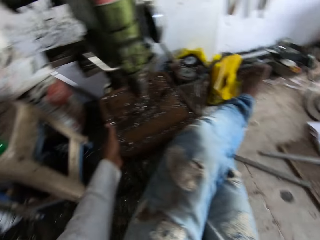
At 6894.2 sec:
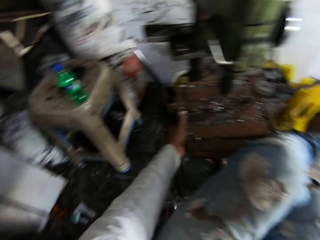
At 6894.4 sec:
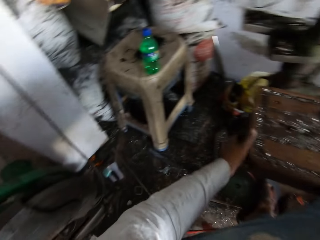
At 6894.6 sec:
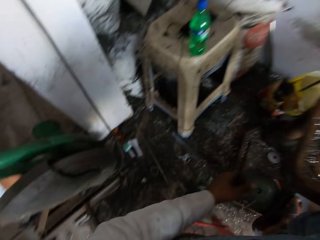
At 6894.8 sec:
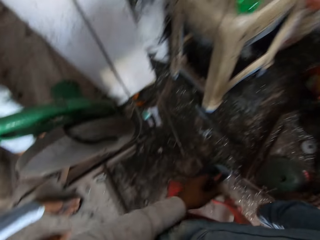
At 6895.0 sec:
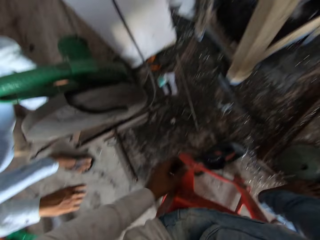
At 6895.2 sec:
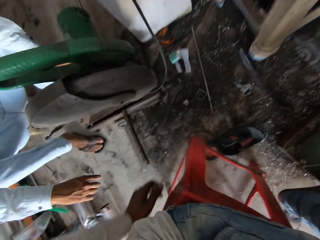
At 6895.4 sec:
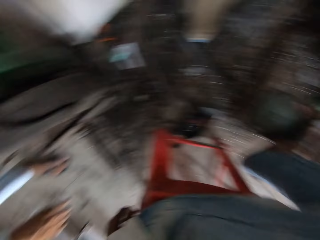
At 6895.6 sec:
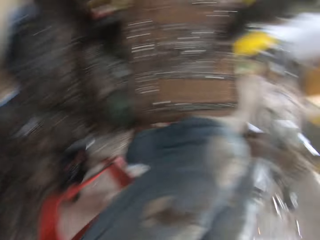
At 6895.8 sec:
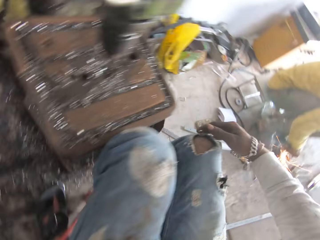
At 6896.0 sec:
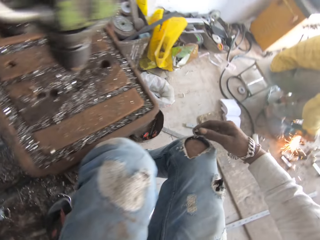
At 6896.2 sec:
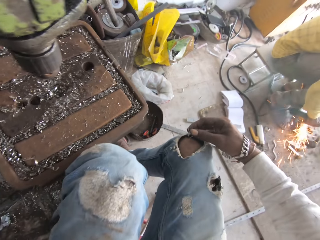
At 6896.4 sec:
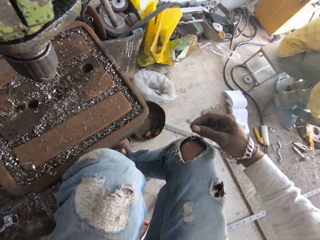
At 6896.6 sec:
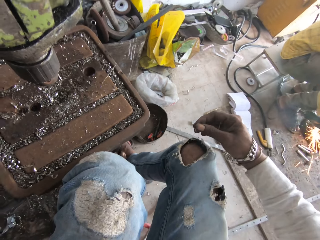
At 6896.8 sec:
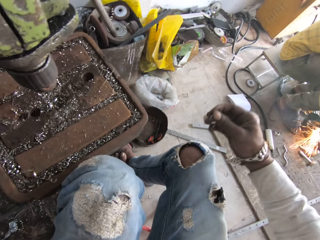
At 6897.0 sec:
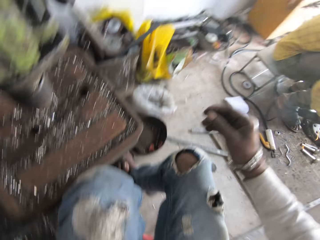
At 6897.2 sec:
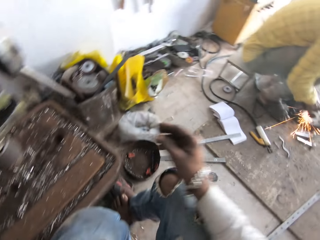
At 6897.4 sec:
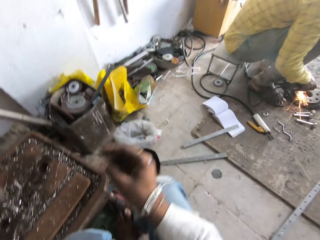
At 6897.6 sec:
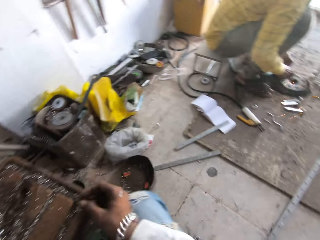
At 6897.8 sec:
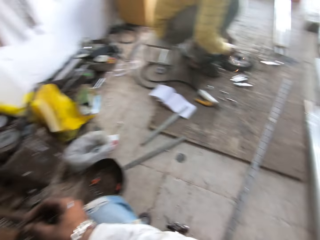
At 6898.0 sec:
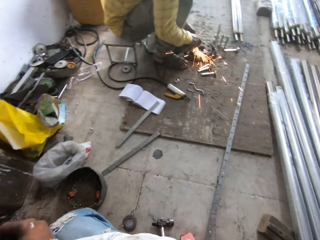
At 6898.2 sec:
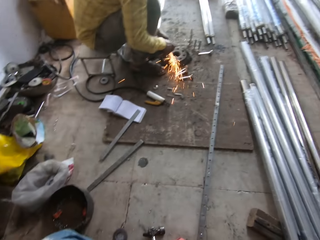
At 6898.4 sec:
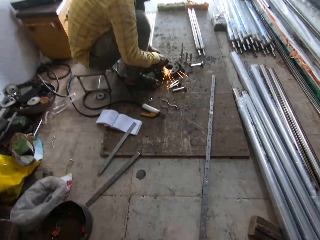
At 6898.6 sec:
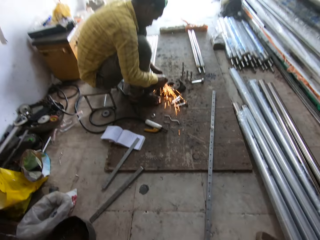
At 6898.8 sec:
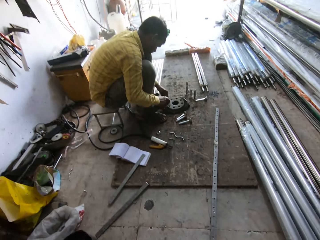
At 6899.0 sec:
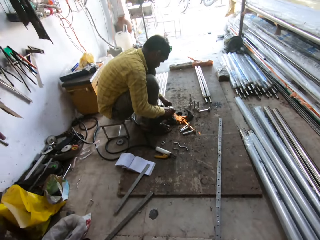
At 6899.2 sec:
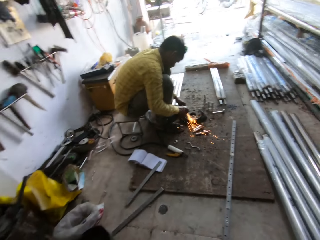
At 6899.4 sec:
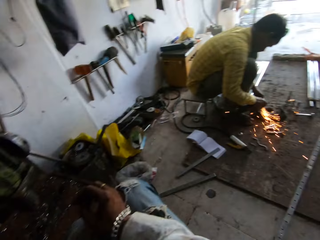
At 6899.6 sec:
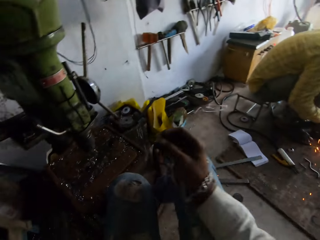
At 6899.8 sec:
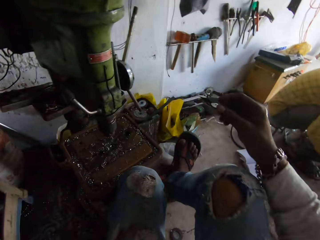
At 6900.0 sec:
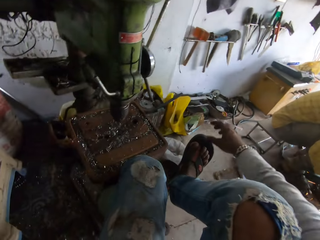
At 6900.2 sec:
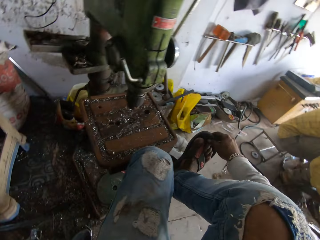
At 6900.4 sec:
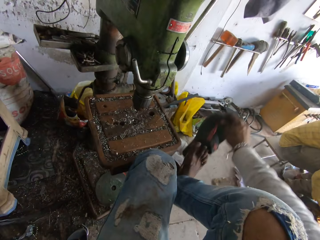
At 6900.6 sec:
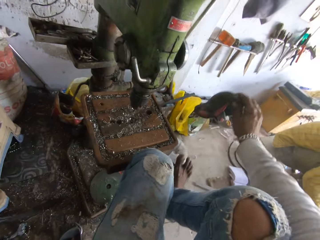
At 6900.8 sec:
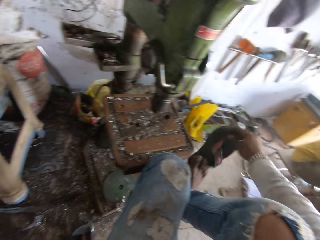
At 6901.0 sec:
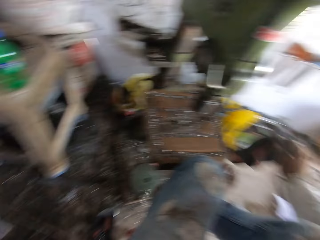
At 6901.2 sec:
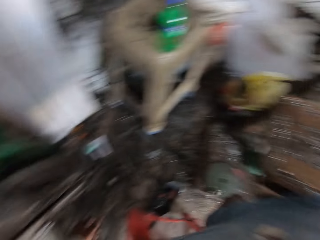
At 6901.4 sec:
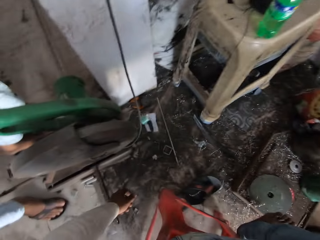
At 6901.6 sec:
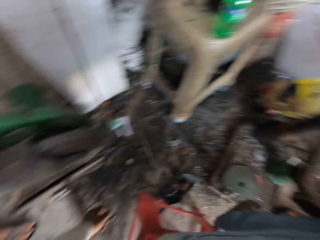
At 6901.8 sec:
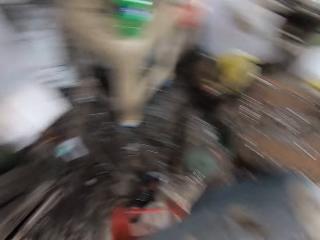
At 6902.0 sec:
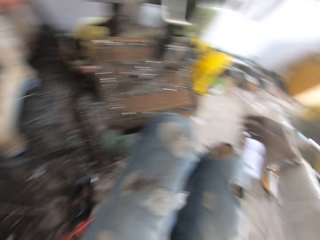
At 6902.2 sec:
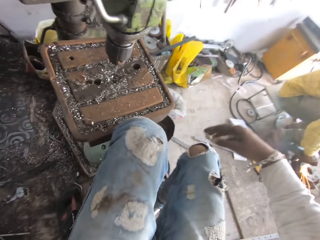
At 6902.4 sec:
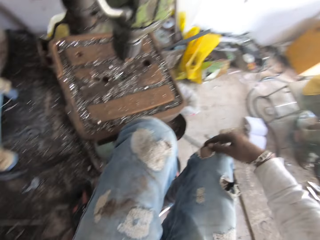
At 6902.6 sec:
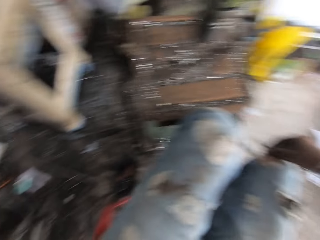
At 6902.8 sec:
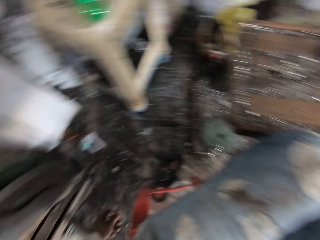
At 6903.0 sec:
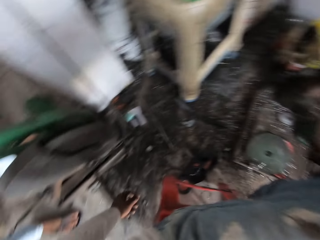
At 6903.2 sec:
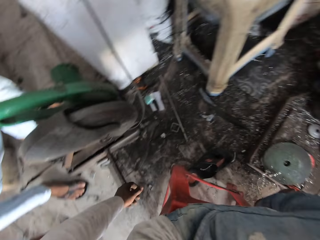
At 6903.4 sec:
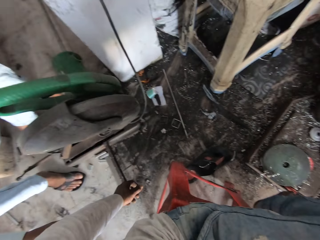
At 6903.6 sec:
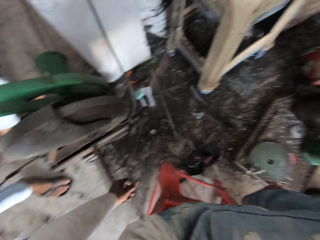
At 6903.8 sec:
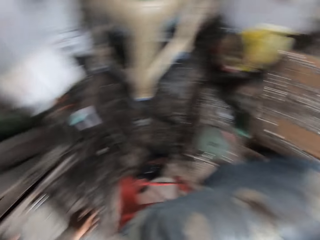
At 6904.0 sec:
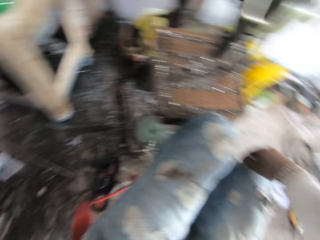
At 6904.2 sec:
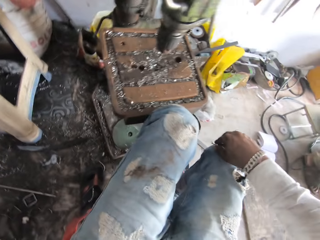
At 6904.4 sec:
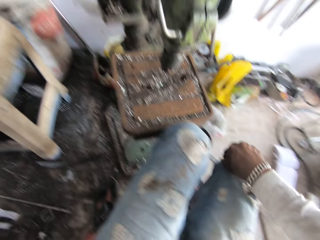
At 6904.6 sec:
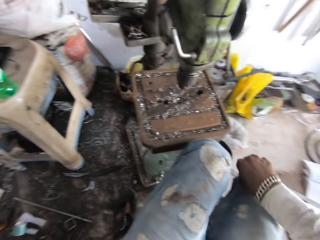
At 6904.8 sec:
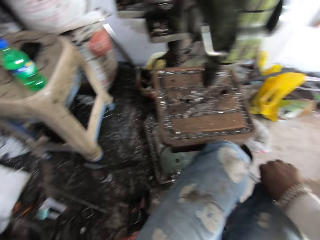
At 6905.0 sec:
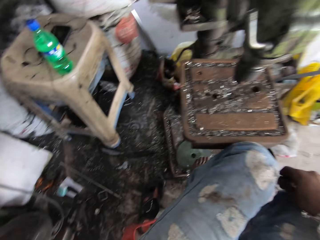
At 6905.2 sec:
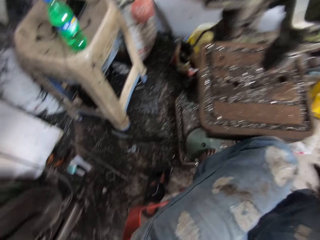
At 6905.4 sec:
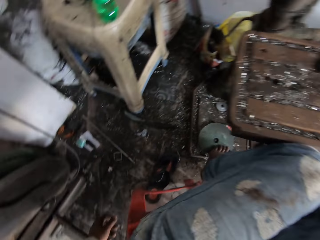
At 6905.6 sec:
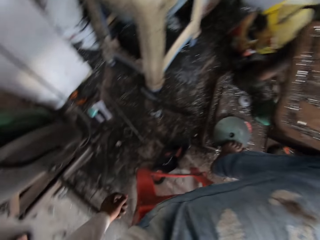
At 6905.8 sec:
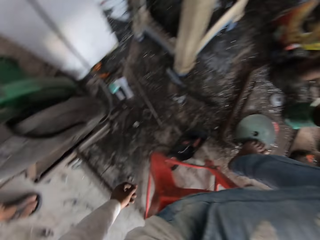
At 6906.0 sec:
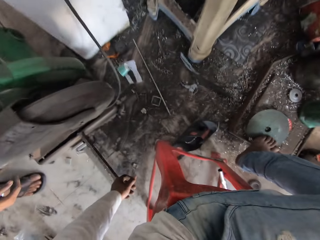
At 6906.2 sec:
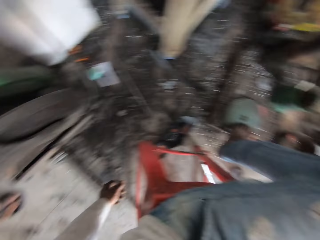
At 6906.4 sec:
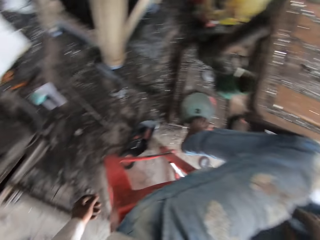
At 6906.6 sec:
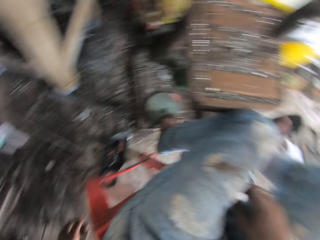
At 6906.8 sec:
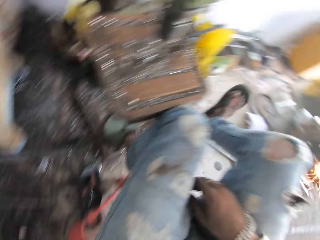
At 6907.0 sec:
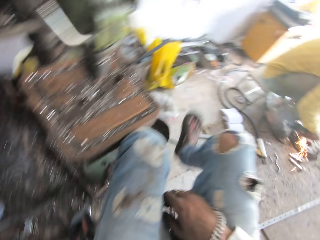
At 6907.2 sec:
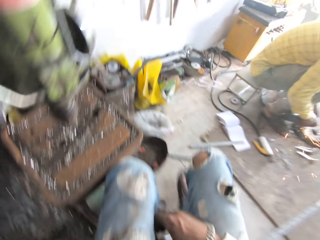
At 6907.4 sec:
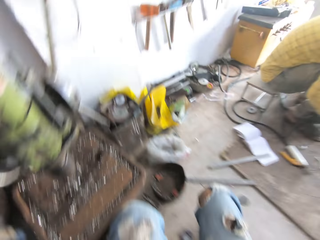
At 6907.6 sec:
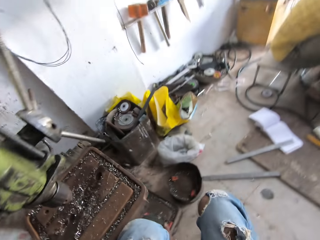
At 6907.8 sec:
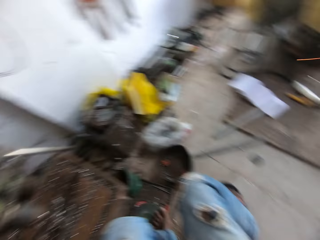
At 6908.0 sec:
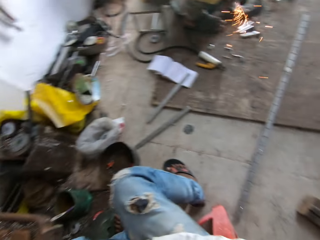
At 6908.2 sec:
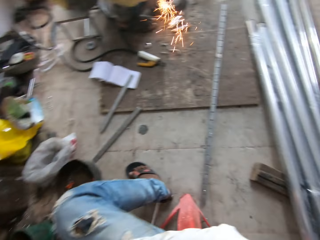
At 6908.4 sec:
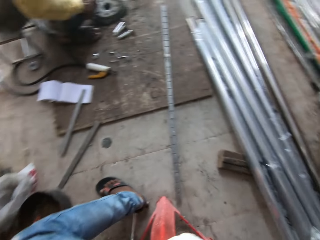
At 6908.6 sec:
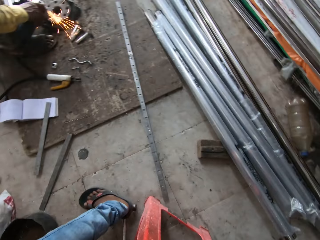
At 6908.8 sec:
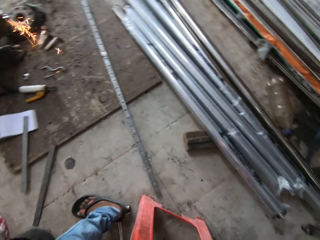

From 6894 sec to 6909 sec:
The camera wearer removes the metal piece from his trousers. He removes his flip-flop. He looks around.

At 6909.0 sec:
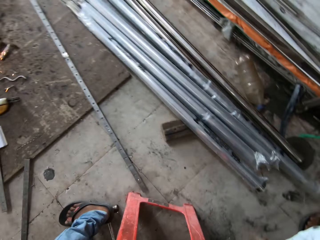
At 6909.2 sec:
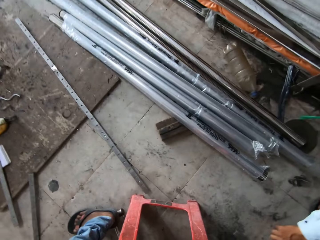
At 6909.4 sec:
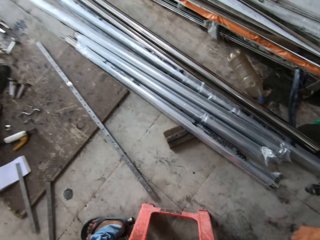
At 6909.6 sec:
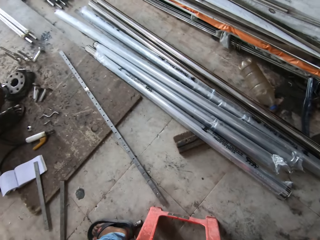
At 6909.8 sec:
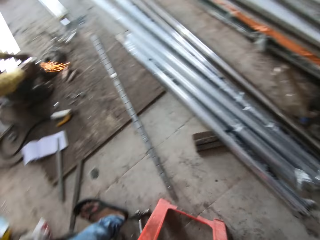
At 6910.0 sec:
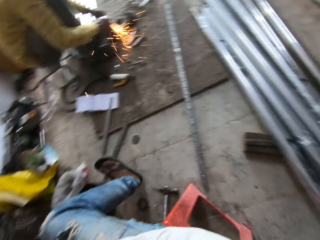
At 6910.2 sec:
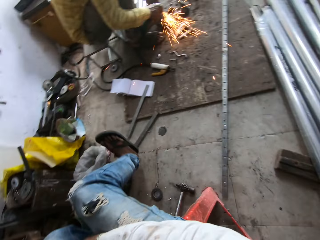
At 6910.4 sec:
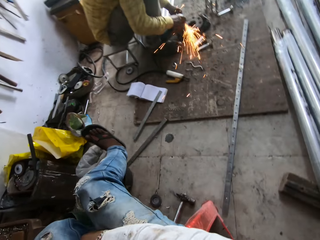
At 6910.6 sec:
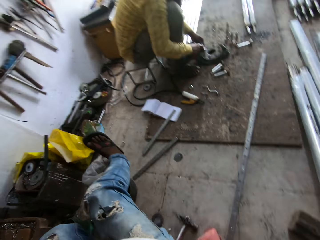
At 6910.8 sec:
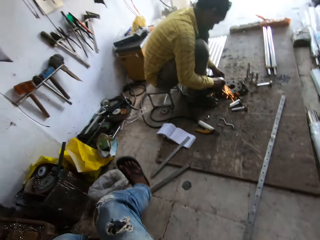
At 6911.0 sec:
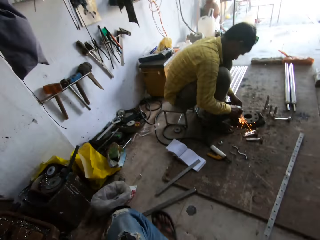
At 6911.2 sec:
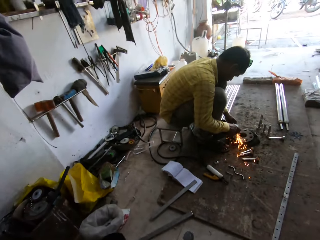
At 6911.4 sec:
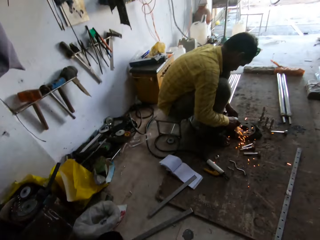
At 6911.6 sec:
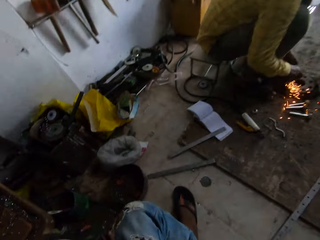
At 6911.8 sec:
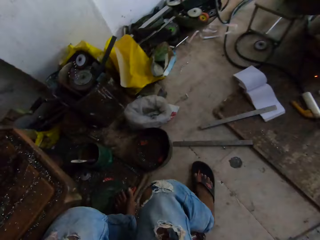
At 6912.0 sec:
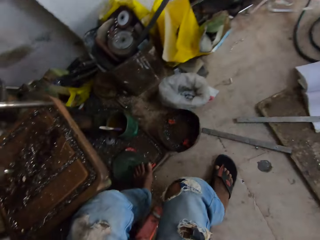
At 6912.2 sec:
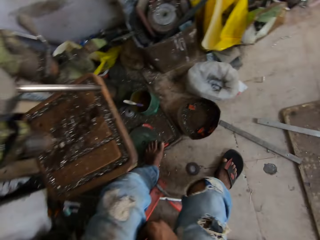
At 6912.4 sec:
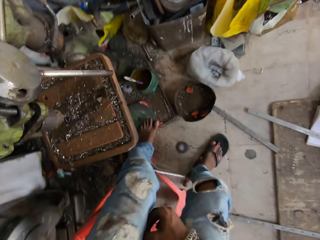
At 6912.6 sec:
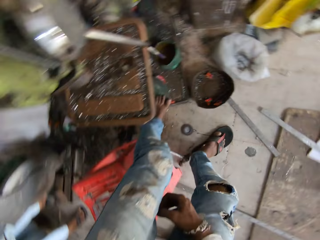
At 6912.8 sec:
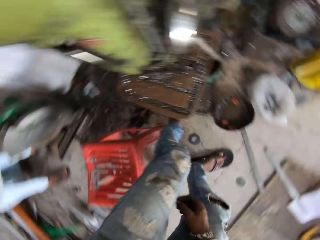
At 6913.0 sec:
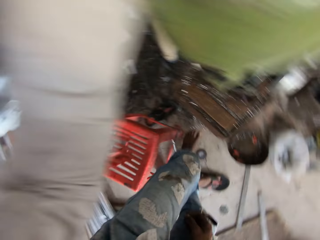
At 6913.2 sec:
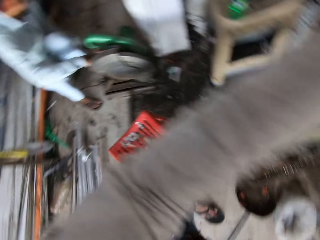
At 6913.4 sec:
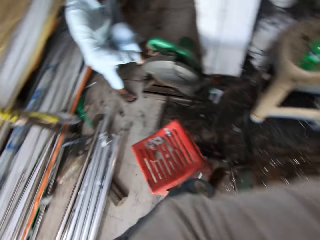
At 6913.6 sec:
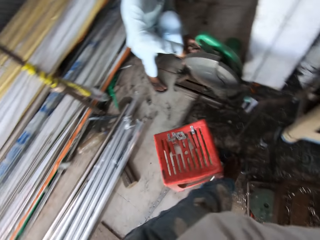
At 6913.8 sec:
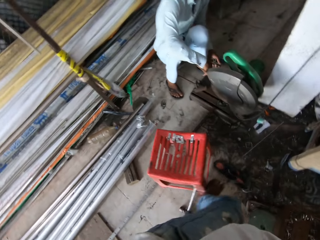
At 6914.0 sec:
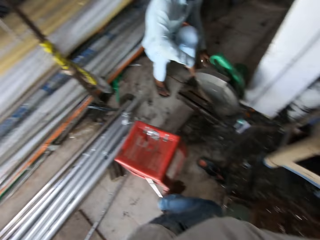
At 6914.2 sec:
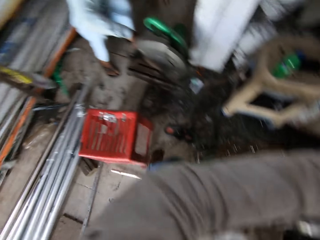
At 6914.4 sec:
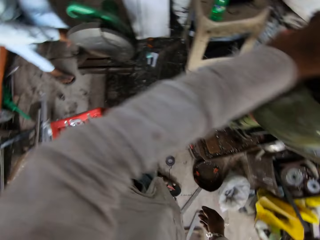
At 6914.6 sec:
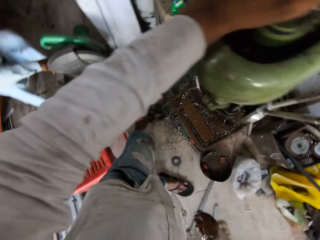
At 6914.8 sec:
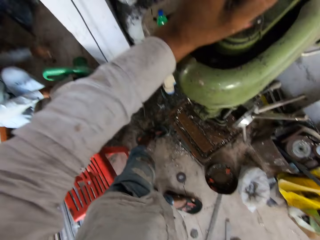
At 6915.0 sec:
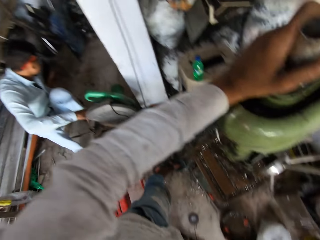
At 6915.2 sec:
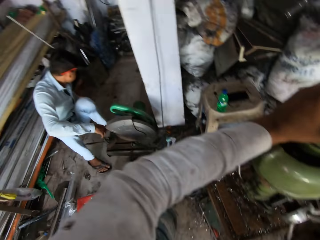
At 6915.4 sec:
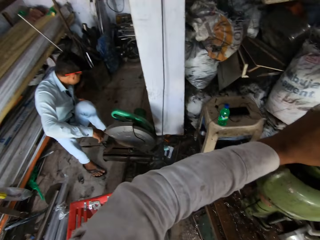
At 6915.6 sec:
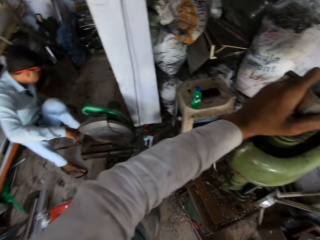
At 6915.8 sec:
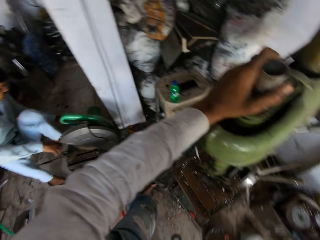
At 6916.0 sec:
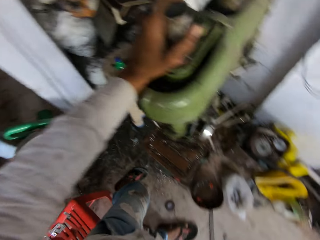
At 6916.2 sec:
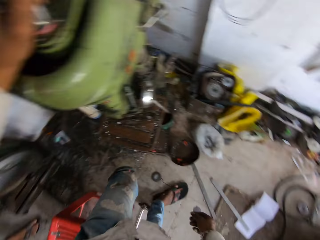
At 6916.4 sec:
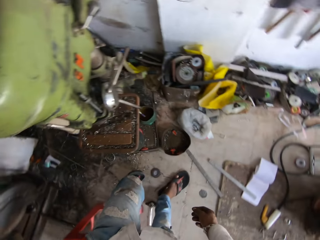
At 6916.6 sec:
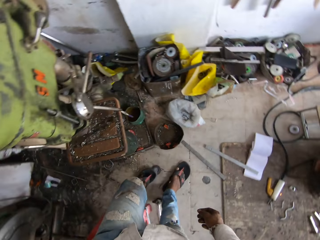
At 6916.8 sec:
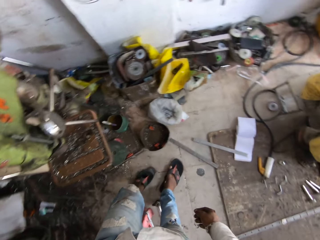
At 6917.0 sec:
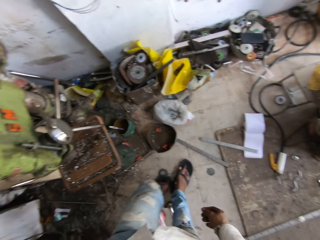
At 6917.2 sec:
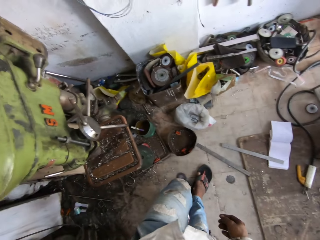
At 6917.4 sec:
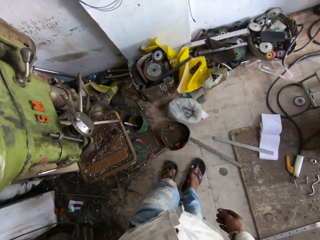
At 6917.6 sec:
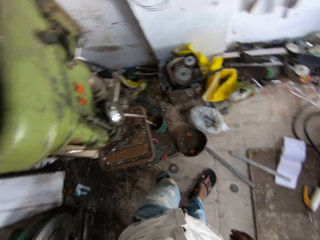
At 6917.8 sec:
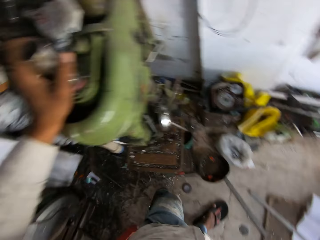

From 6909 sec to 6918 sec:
The camera wearer gets up from the seat. They push the stool with the left foot, hold the pillar drill with the left hand and wear the left flip-flop.
